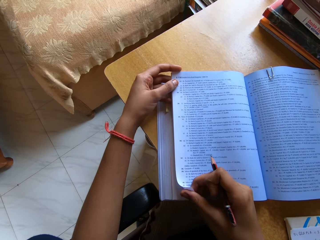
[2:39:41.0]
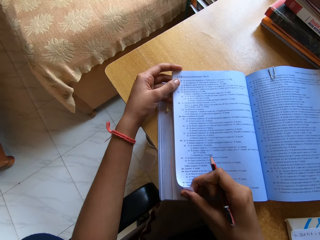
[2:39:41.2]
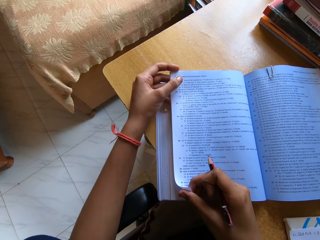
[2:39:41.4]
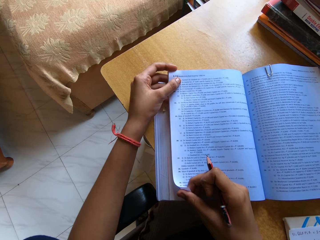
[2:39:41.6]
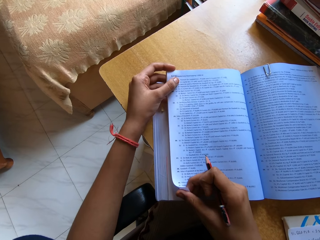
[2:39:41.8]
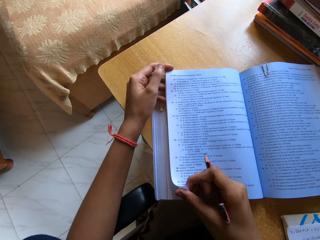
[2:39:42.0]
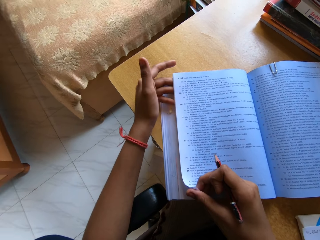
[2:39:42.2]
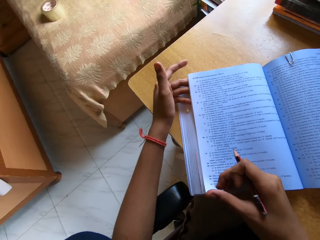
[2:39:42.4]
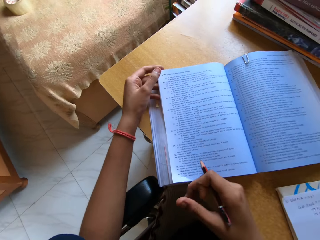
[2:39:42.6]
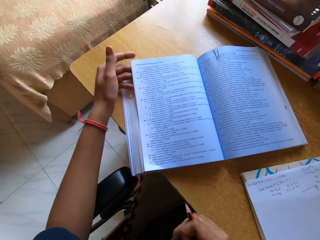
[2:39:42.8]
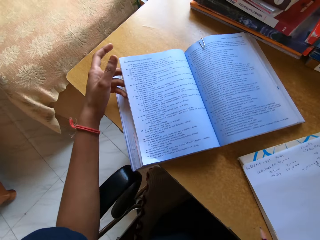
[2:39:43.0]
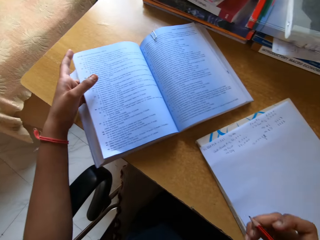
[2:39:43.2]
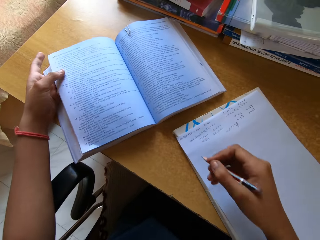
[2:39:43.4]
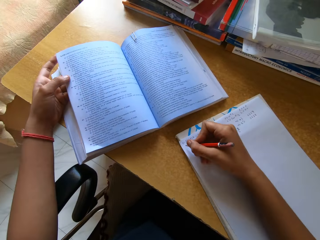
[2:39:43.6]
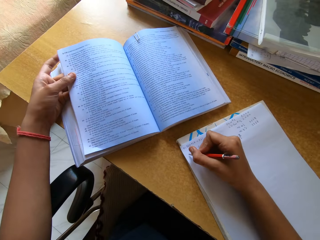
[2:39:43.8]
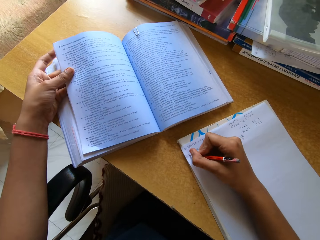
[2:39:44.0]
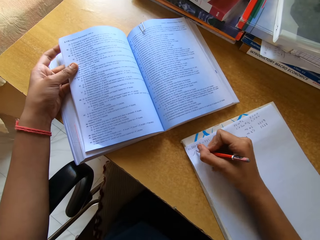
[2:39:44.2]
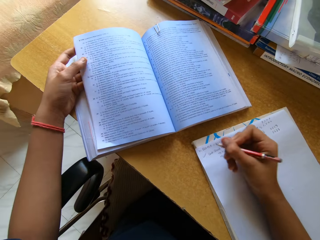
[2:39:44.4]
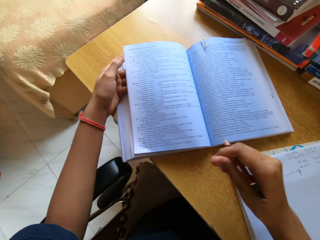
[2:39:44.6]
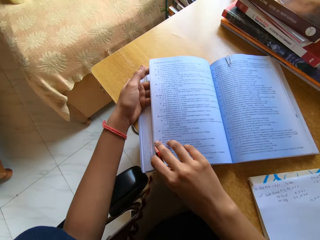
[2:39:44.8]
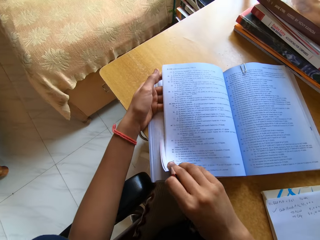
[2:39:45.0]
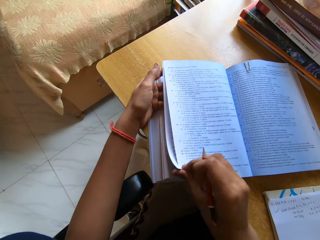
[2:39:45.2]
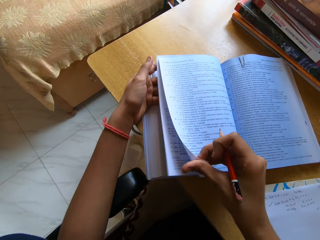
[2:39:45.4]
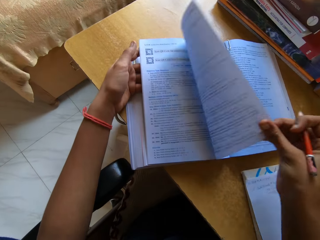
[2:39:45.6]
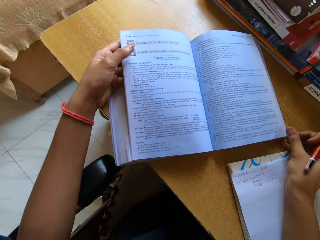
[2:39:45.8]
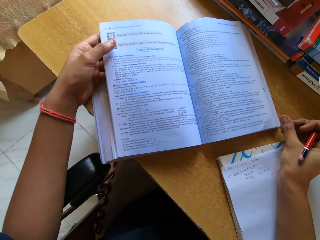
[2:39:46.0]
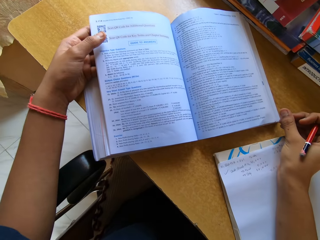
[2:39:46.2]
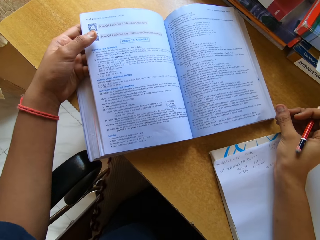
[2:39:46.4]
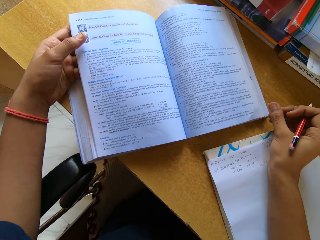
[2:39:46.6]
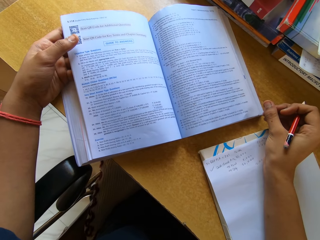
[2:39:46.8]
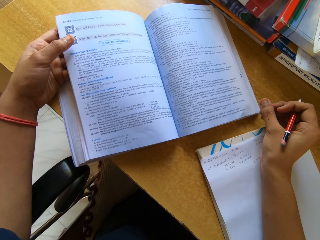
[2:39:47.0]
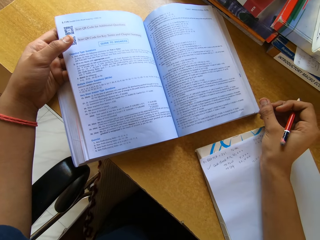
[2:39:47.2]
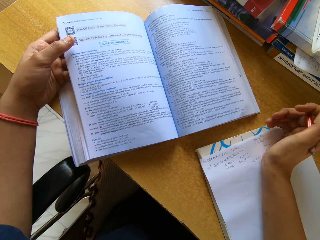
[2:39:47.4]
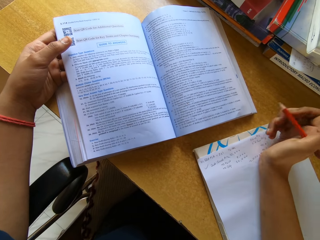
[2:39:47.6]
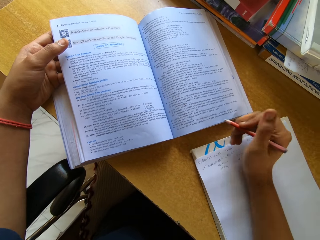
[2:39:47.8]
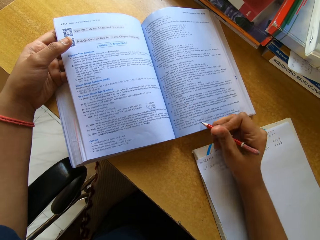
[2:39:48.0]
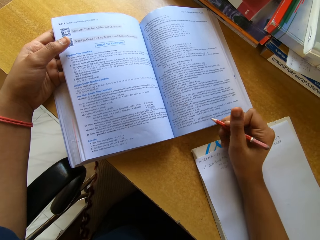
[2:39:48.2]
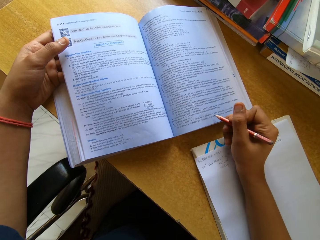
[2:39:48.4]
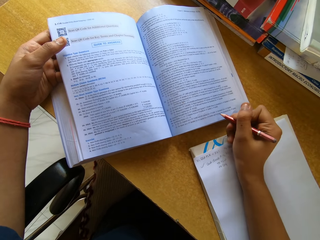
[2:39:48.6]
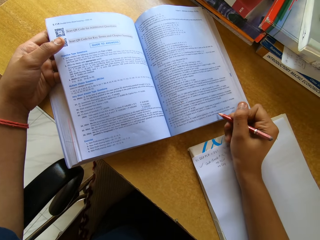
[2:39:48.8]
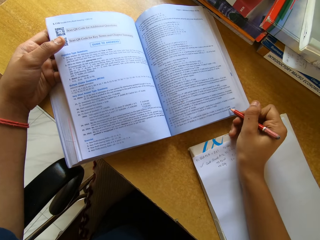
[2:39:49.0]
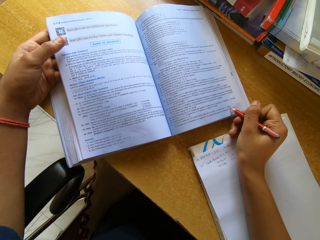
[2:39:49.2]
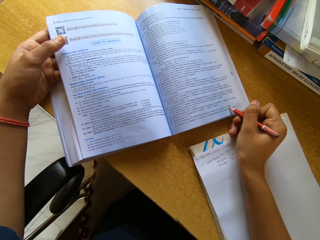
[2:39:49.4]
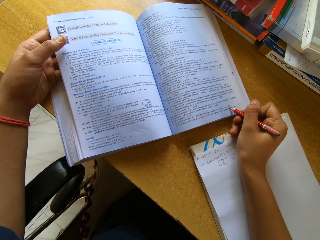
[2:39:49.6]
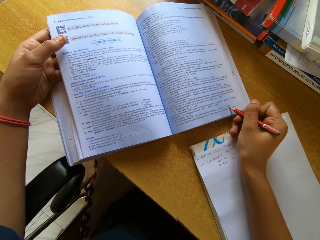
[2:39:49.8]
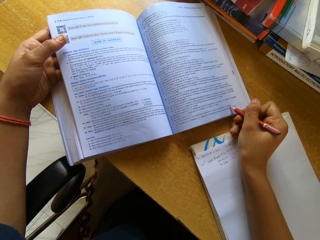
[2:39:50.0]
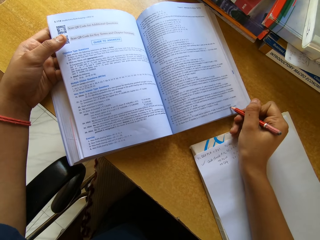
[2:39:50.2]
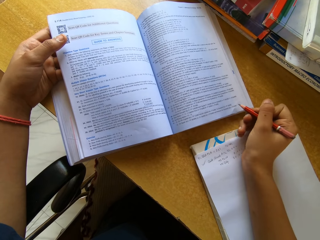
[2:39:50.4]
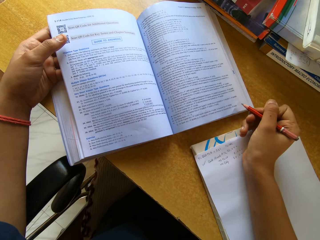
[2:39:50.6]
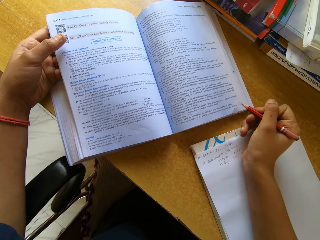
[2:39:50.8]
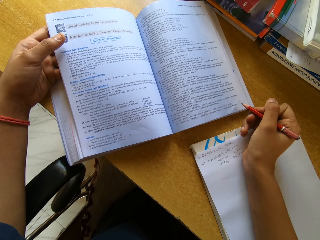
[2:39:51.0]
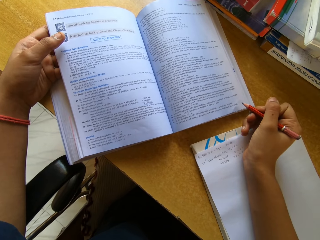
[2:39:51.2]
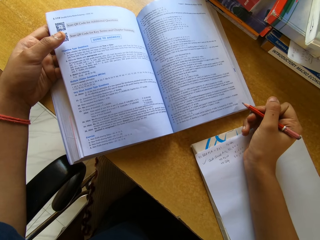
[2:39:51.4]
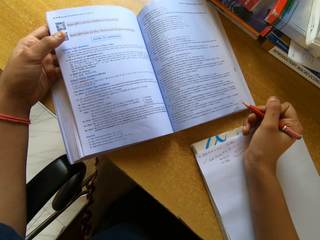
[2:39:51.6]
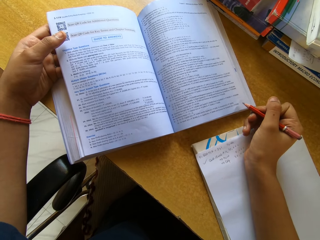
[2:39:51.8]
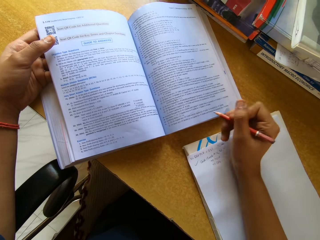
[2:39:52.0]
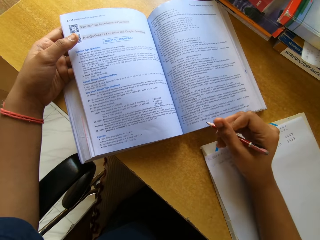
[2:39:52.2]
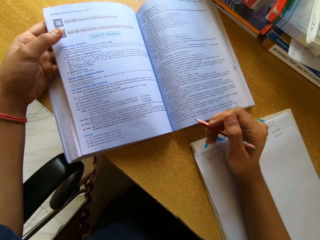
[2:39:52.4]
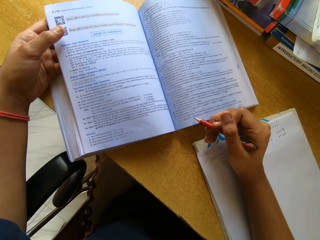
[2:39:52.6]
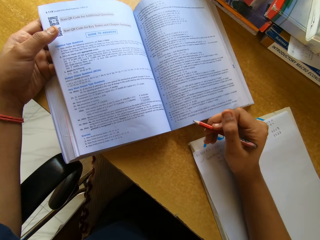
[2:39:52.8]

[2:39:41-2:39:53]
The camera wearer writes on a paper with a pencil. They turn a page of a book. They read the book.

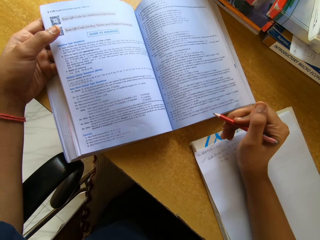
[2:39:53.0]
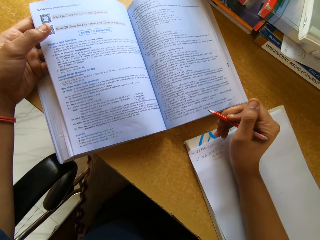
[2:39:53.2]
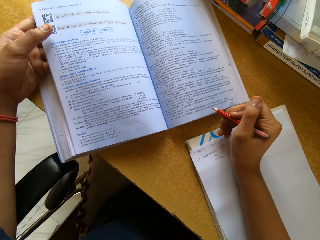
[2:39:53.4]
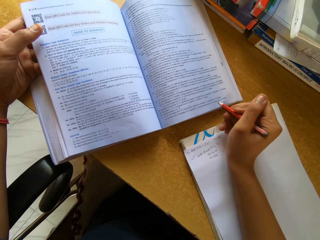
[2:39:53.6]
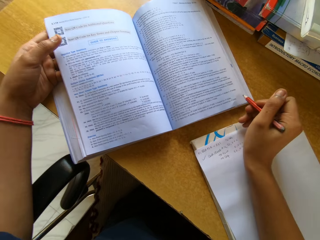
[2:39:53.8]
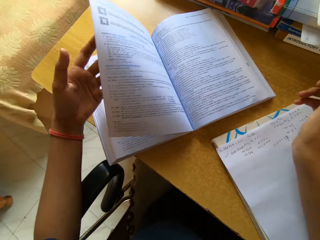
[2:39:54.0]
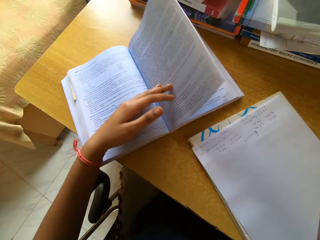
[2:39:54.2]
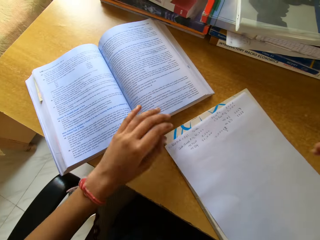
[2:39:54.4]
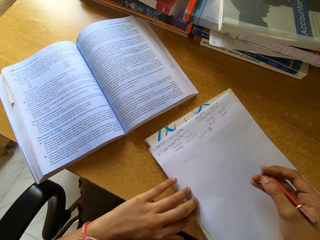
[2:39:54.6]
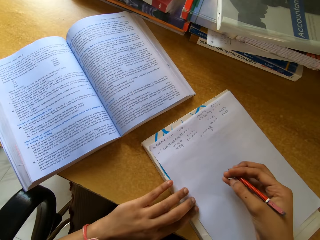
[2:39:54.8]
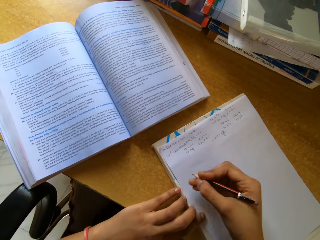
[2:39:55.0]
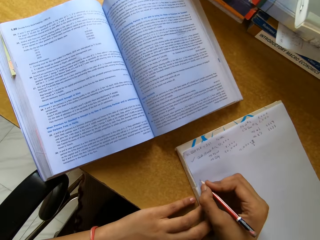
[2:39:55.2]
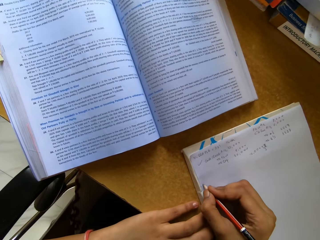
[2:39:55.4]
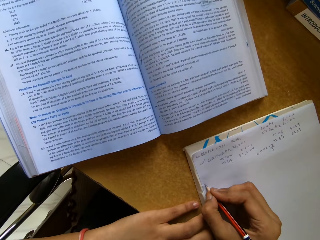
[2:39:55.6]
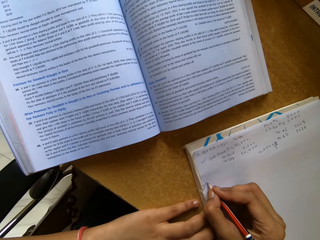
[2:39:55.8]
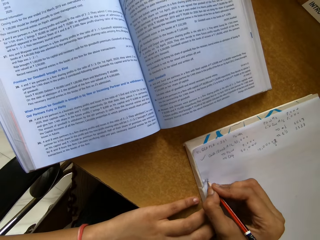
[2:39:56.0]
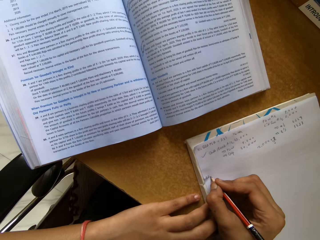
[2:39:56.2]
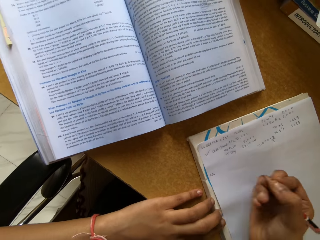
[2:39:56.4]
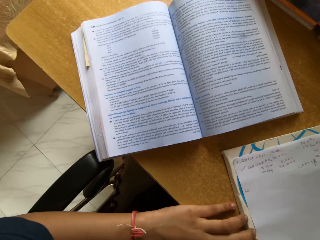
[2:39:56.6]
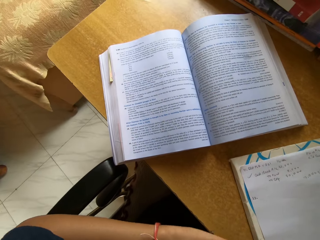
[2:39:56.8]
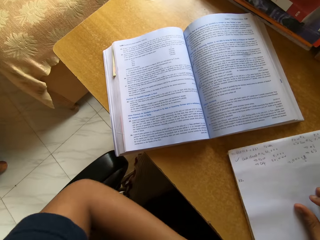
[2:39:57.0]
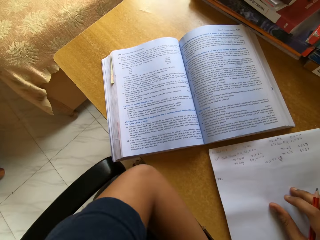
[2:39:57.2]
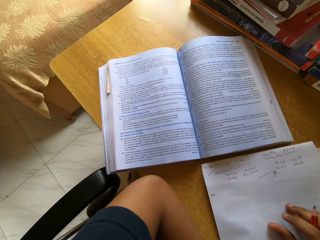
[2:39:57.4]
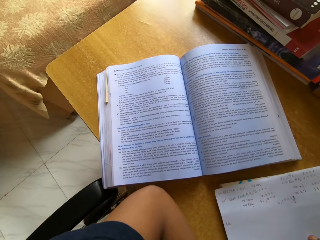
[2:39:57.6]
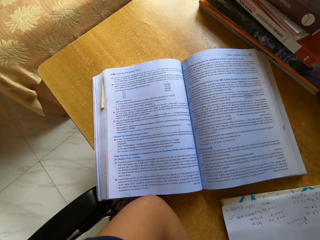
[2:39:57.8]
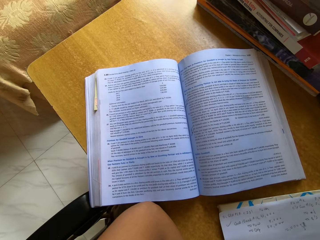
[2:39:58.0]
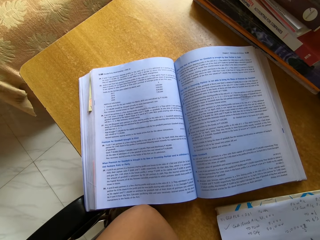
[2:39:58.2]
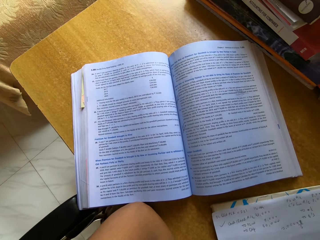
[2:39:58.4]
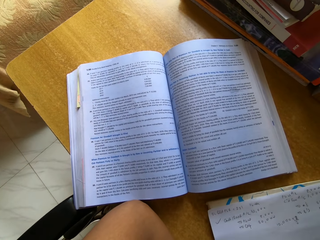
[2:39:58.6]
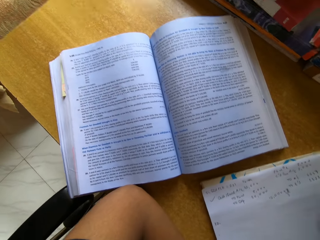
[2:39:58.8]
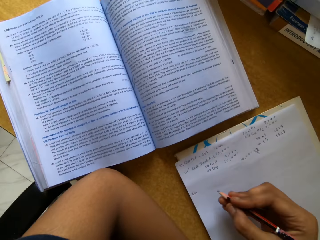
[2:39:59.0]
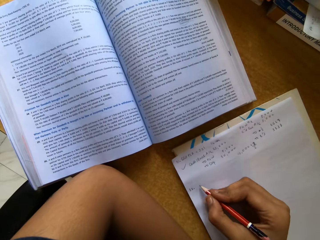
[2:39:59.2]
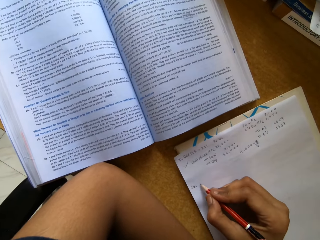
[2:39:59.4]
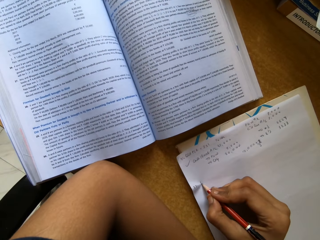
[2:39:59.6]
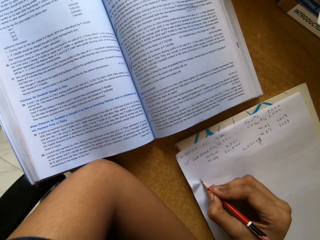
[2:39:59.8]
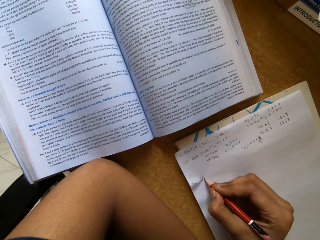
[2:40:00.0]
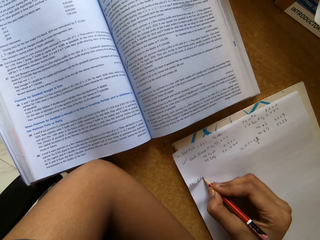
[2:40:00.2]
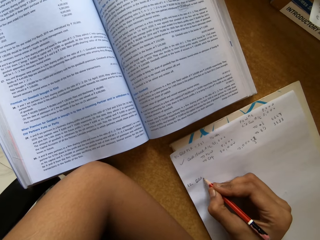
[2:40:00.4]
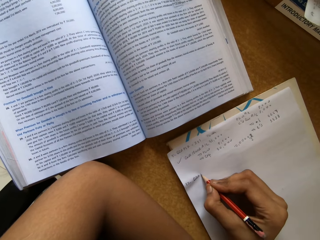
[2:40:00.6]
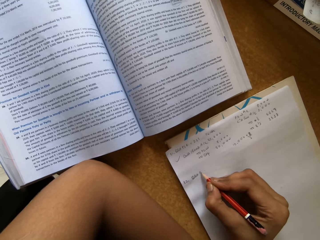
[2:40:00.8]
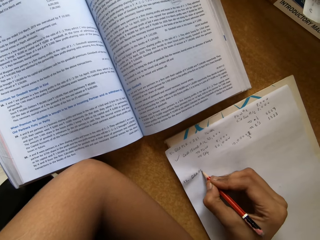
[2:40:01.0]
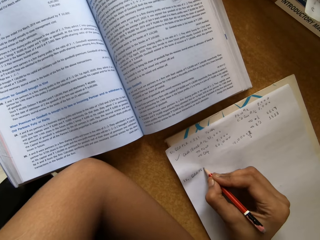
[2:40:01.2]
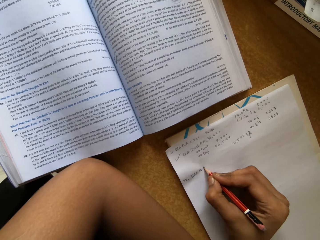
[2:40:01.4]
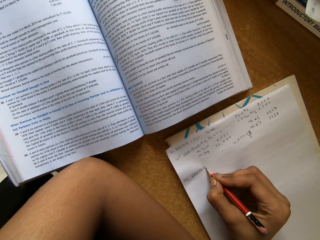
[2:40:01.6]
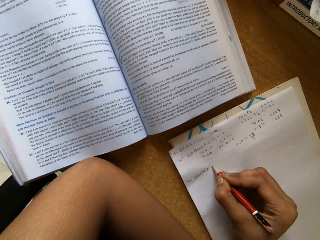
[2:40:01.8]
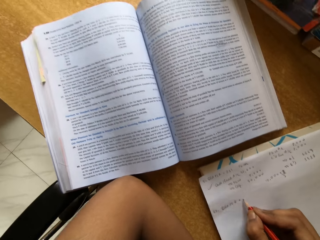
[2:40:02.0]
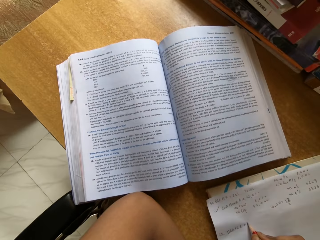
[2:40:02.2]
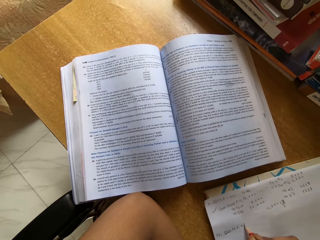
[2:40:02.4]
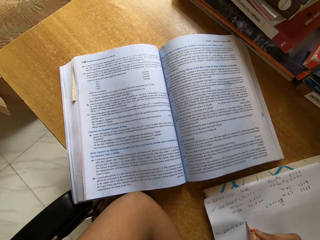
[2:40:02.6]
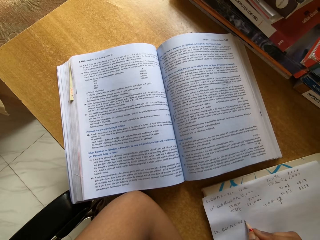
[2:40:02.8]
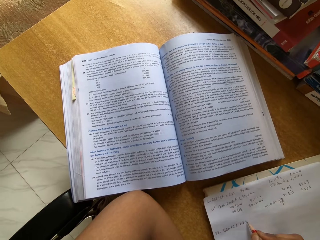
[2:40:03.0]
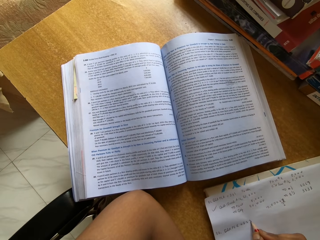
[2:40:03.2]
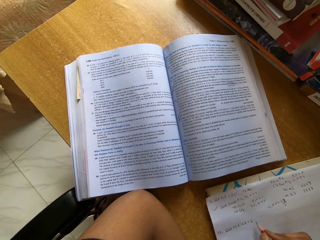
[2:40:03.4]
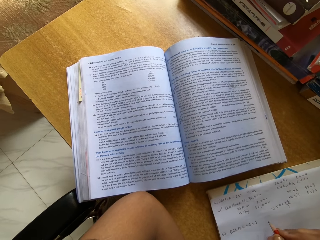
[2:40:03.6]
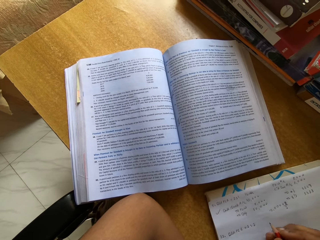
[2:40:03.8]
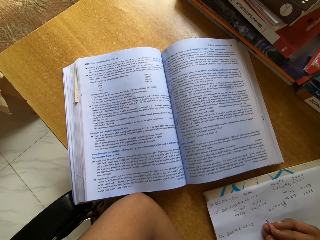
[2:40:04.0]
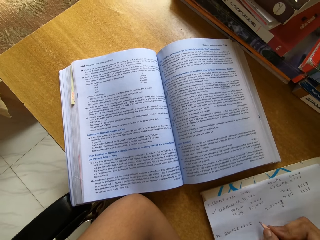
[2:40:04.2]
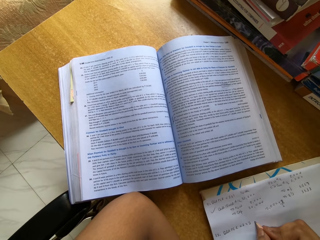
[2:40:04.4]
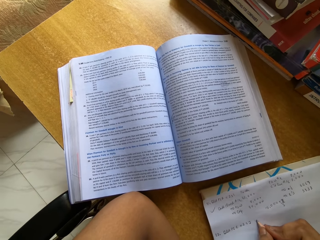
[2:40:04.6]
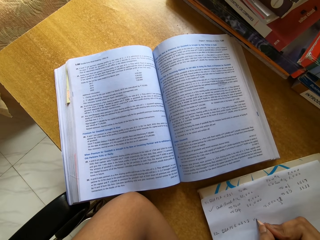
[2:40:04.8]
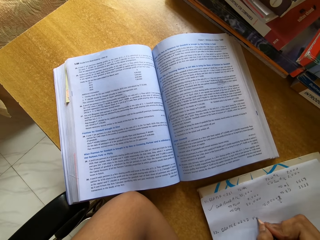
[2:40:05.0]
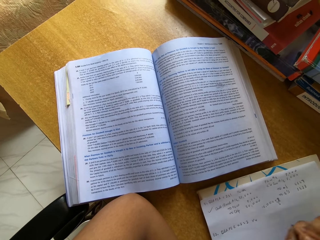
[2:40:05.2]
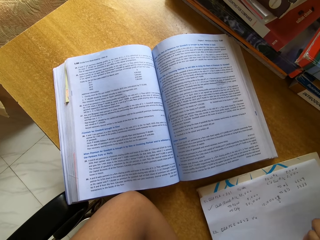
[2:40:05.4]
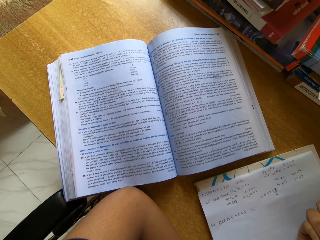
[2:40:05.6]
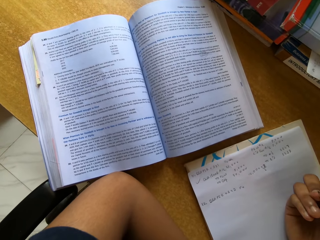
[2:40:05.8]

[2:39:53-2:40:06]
The camera wearer turns pages of a book. They write on a paper with a pencil. They write on the paper with the pencil again. They read the text book. They write on the paper with the pencil.
